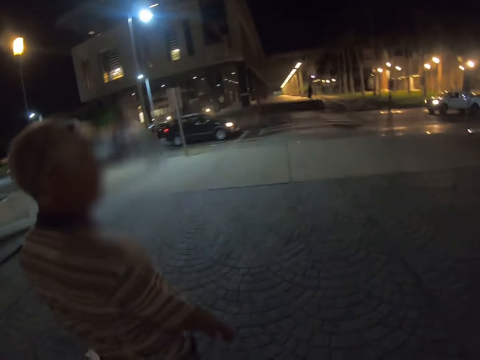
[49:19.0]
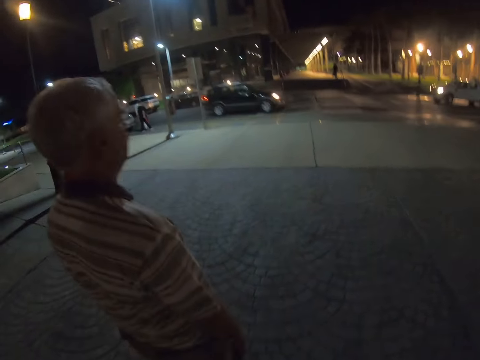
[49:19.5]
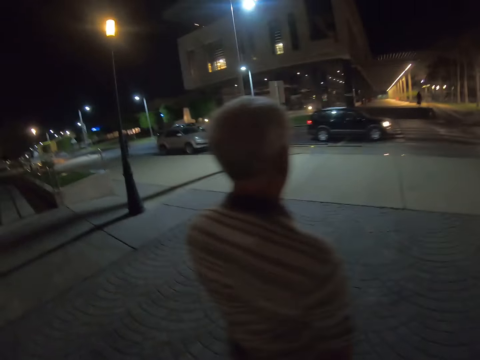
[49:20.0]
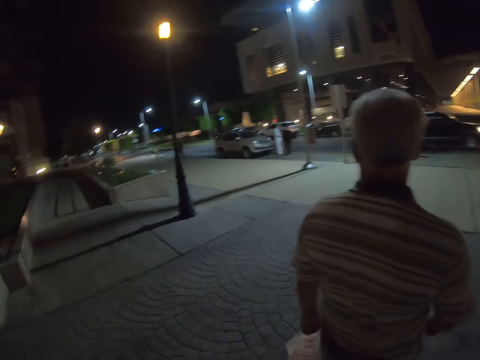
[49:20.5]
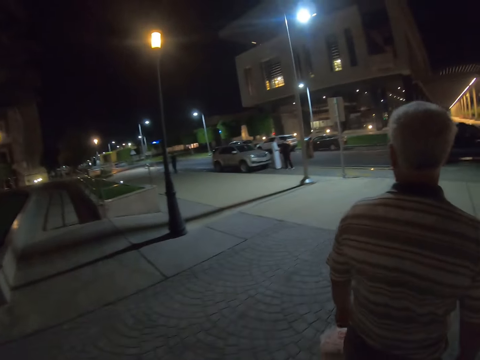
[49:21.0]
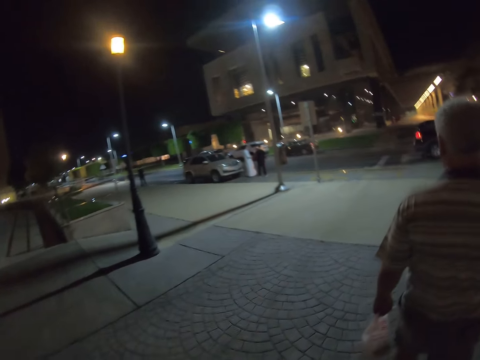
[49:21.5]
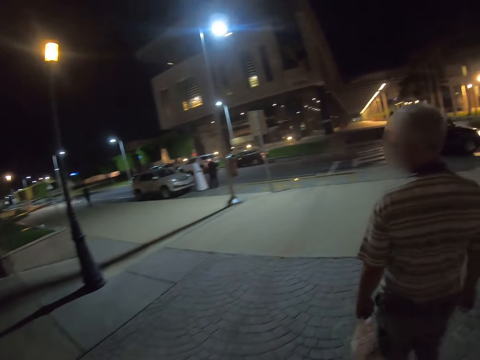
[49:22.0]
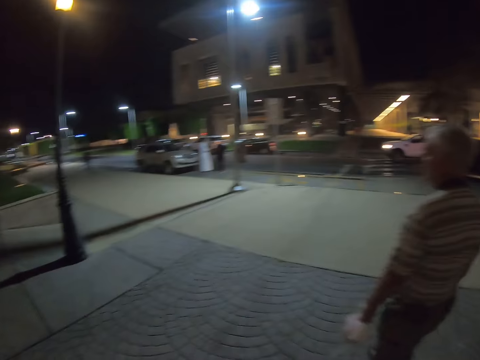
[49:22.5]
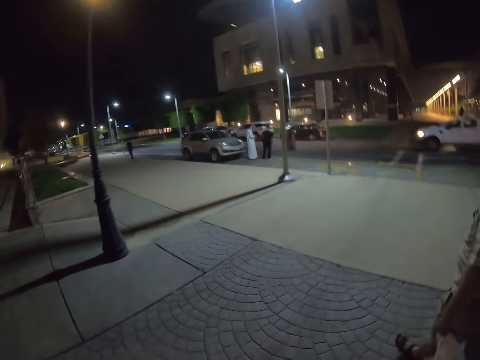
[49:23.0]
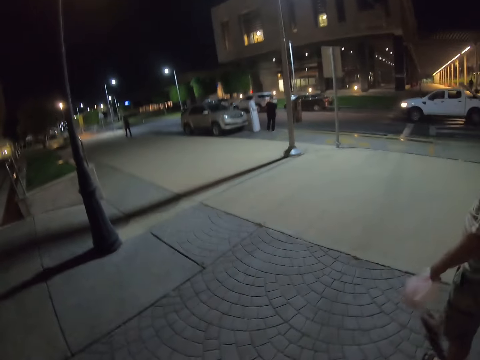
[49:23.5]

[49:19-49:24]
The camera wearer walks around on the pavement with a man and a child.

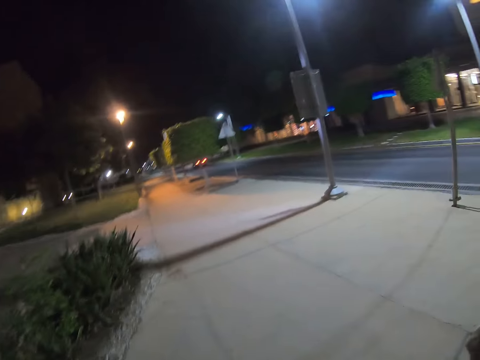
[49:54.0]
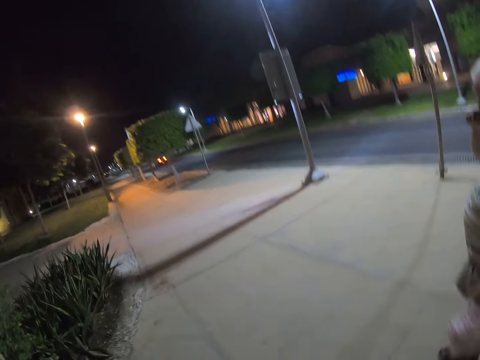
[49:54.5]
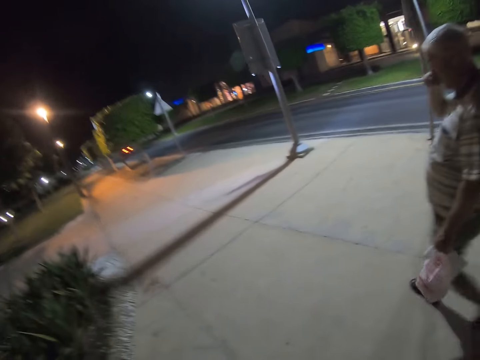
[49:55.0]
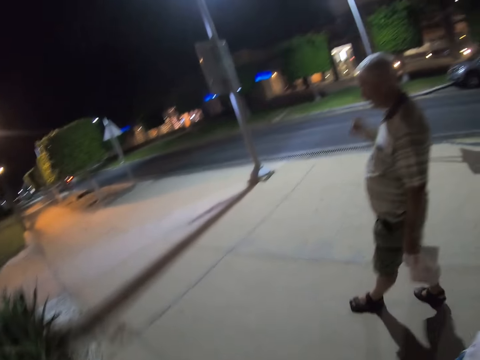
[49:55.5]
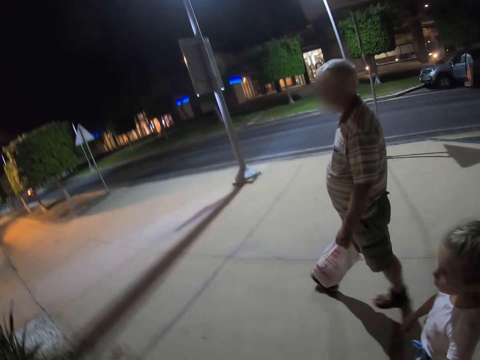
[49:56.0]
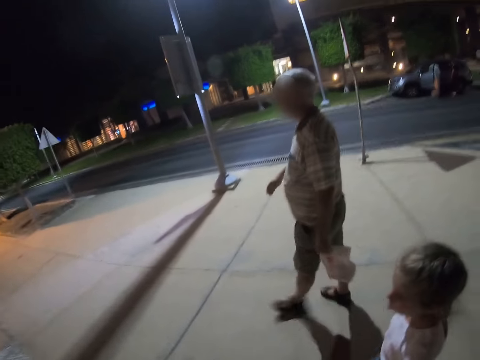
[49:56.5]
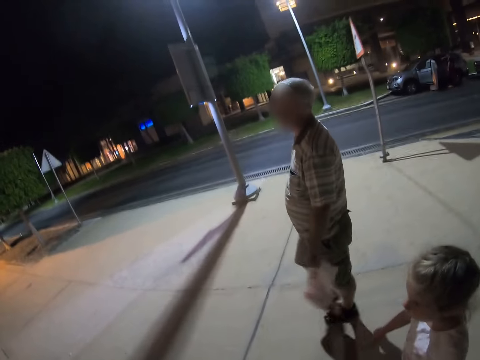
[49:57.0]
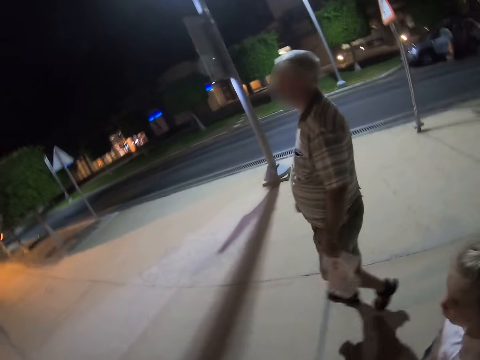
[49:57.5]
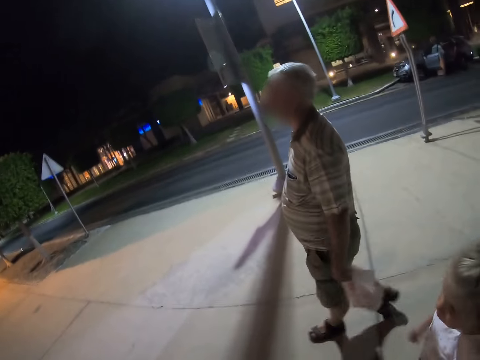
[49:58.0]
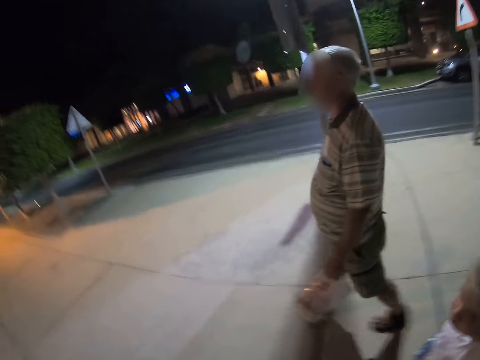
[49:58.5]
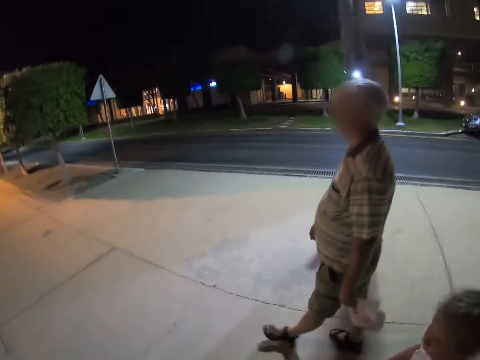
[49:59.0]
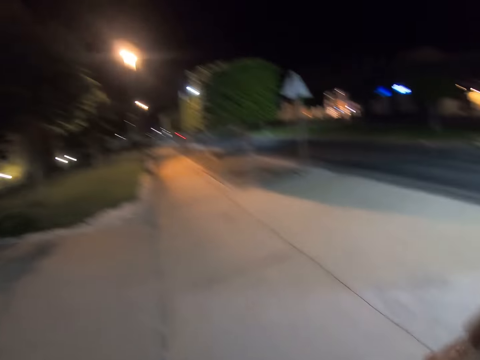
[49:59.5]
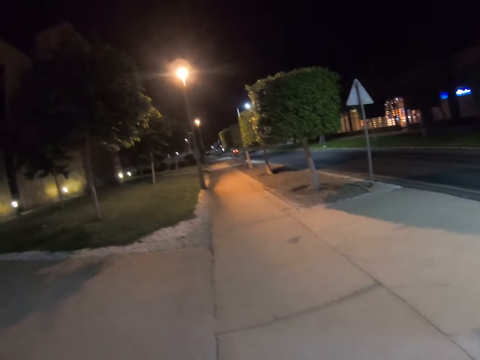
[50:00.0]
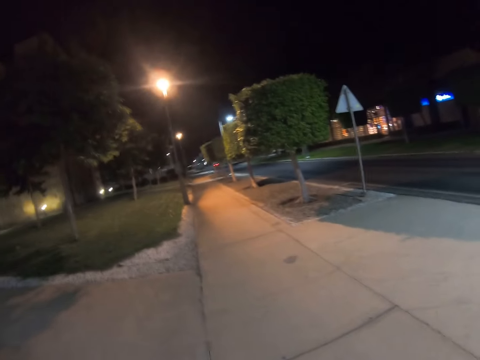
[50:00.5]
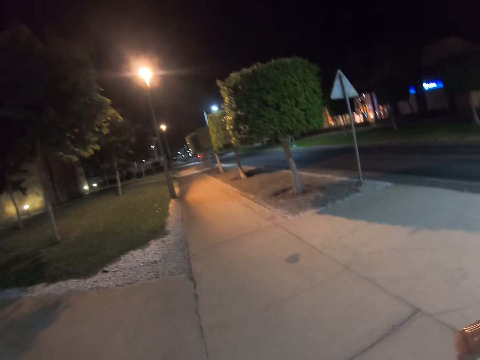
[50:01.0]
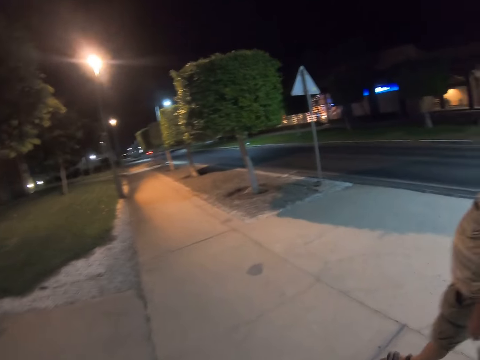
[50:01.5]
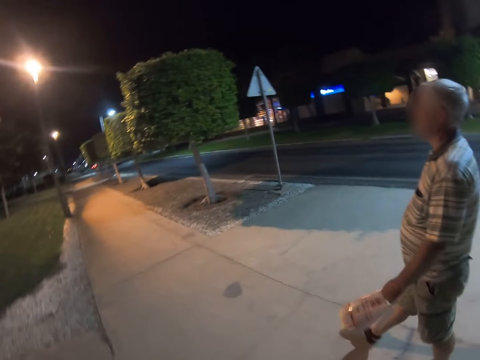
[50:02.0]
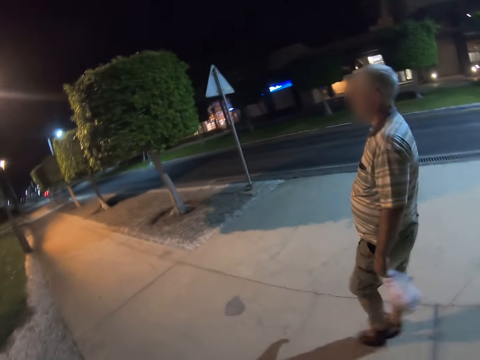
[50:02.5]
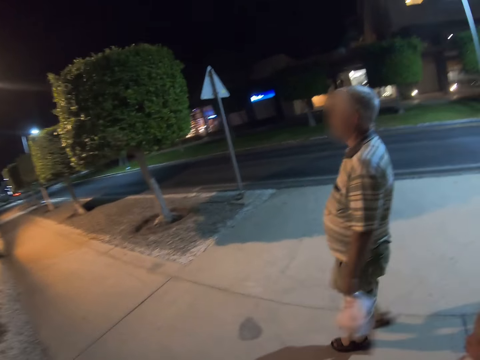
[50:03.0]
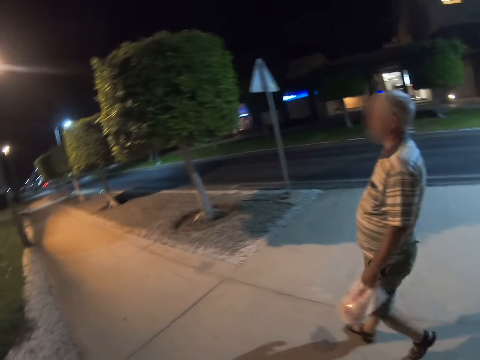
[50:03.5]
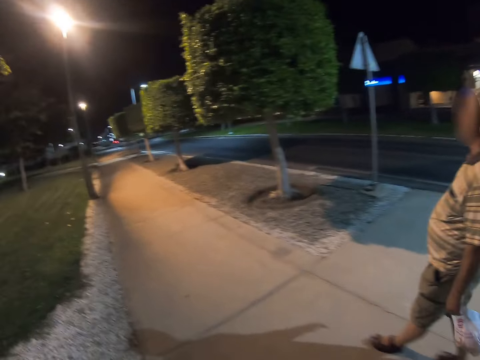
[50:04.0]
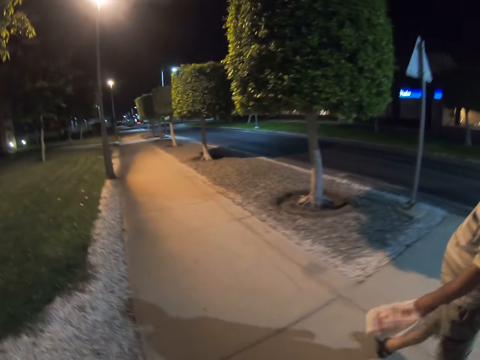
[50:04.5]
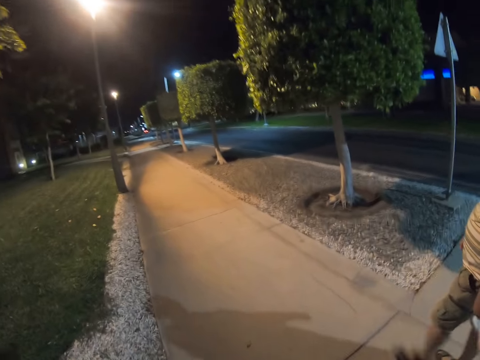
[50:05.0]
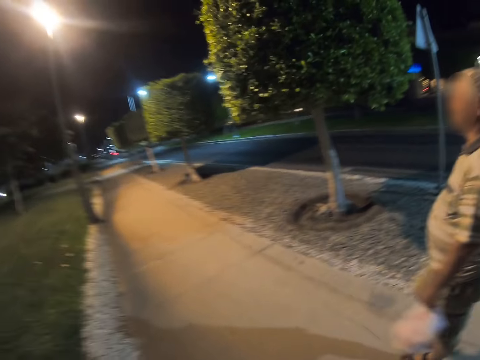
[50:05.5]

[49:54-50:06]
A man rubs her nose. The camera wearer walks together with the man and a child on streets. A kid walks down the street. The camera wearer walks down the street. A person walks down the street.

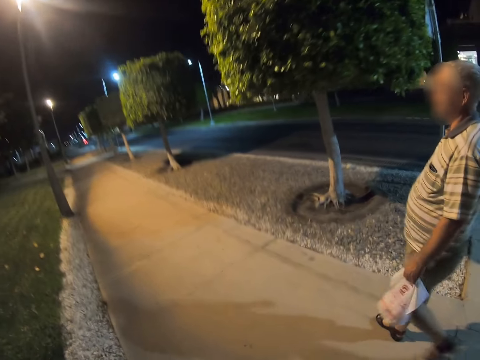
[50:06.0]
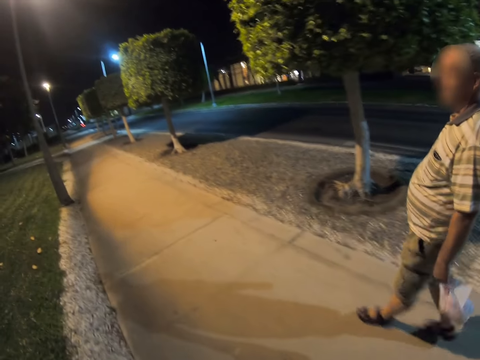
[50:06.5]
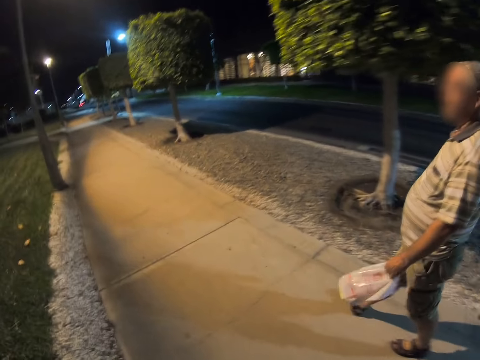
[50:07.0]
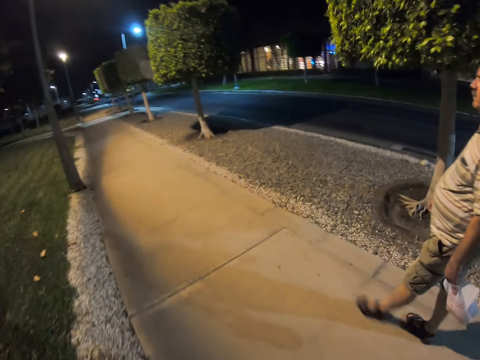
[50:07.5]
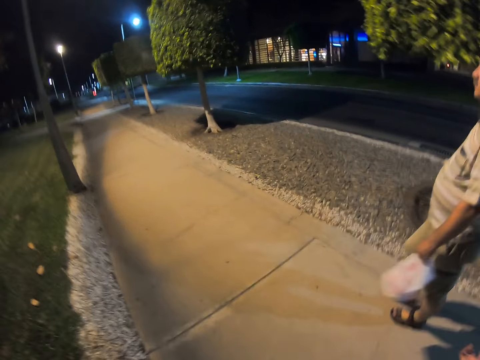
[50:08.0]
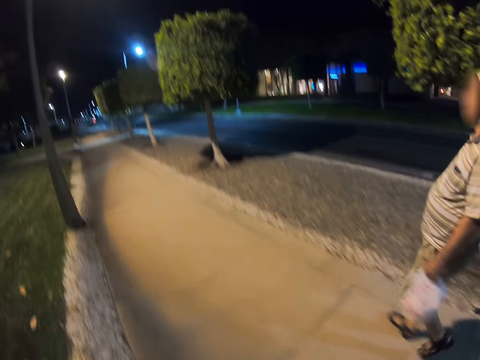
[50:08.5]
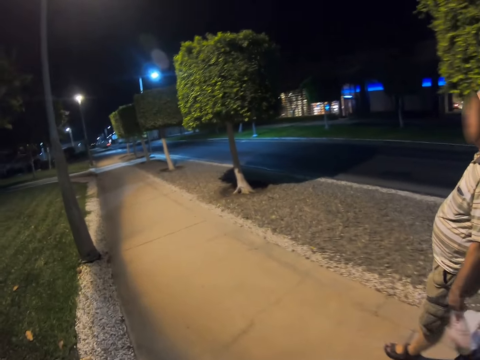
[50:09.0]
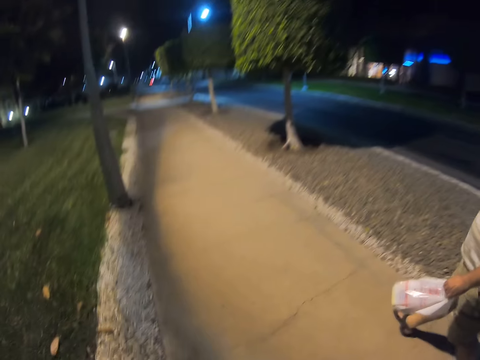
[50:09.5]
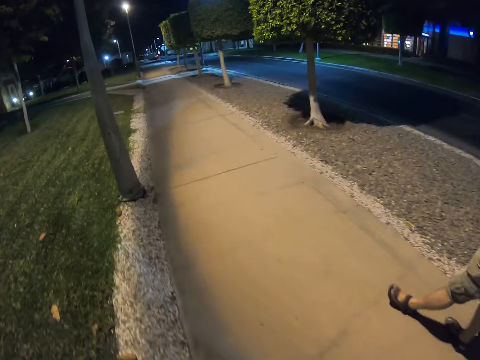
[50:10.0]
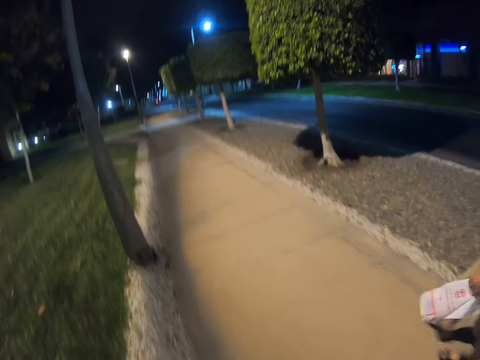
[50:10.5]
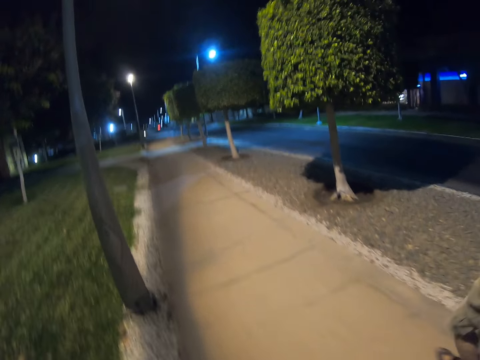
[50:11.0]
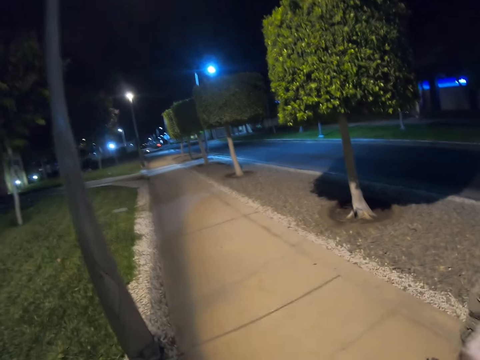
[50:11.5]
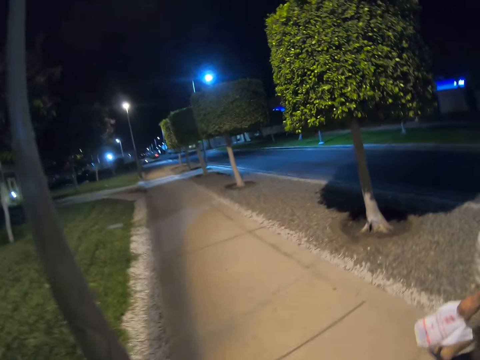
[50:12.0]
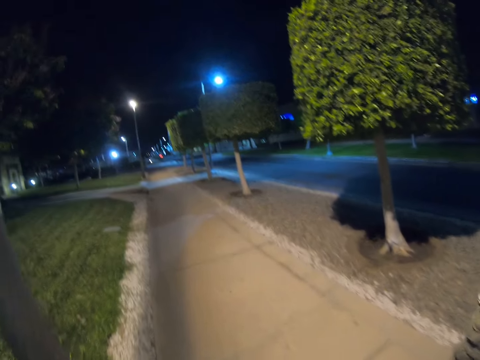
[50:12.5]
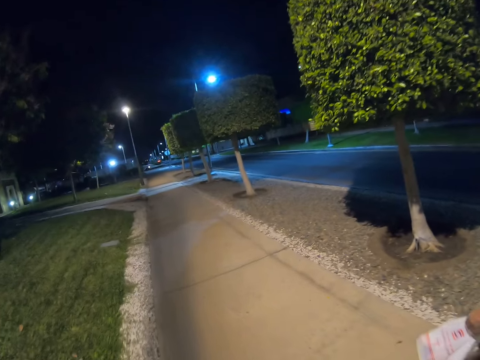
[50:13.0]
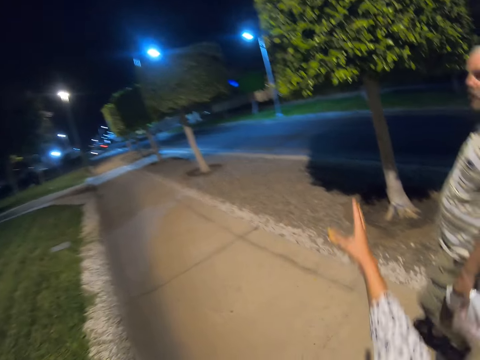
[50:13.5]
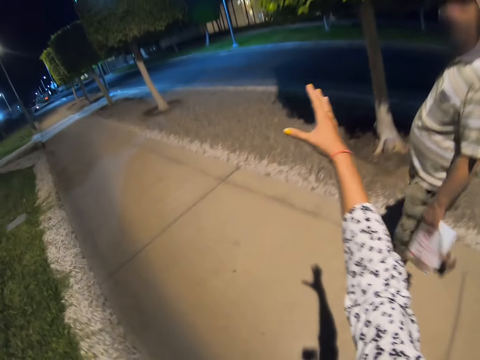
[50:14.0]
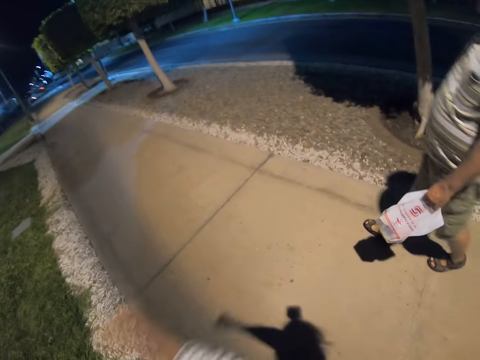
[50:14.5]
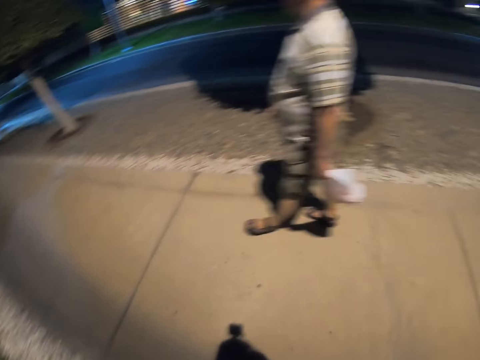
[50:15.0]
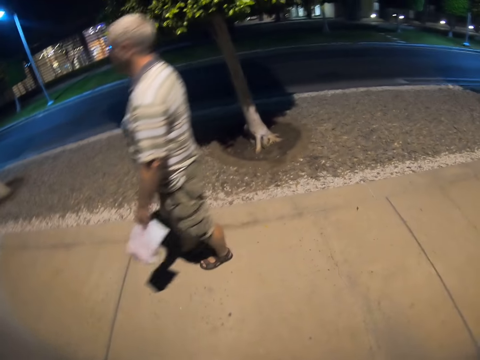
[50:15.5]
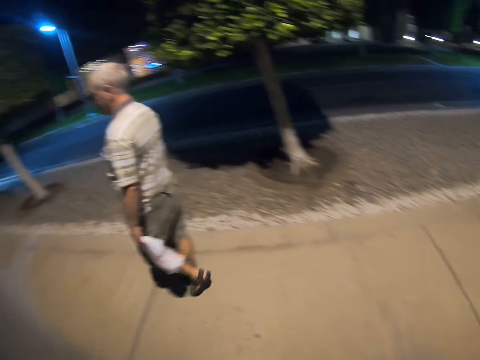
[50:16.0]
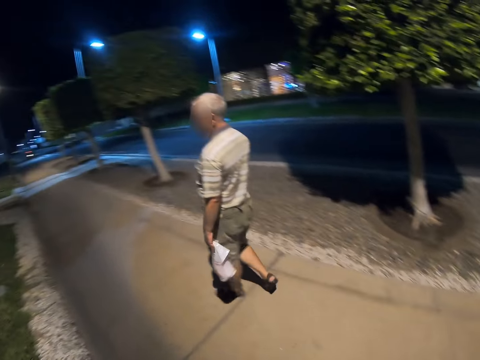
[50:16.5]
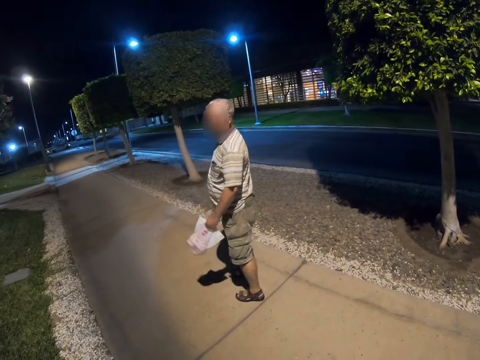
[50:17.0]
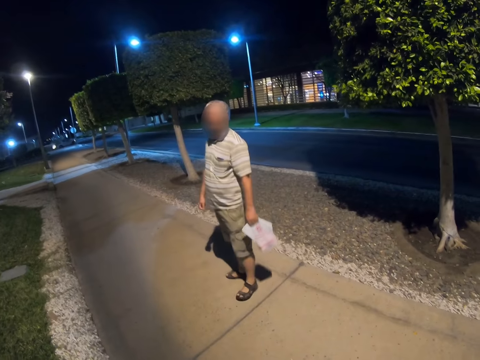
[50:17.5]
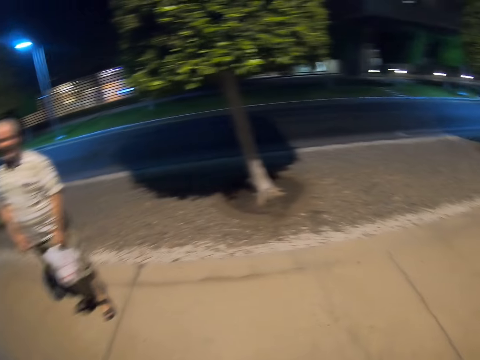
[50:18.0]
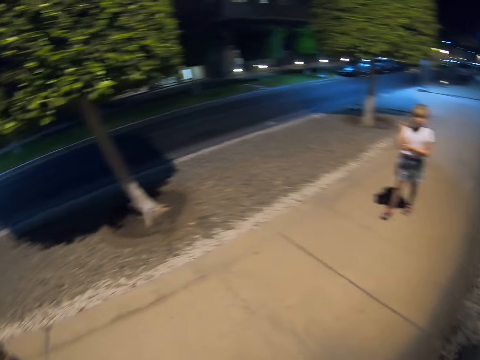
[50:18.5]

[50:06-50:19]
The camera wearer talks to a man. The man is standing. The camera wearer looks around.
